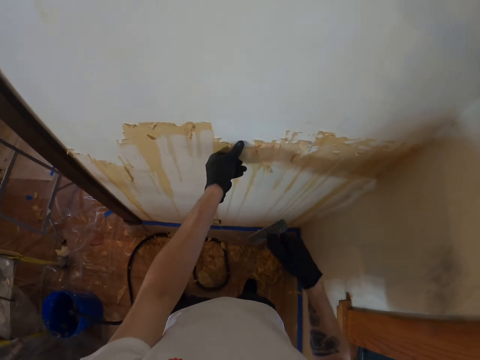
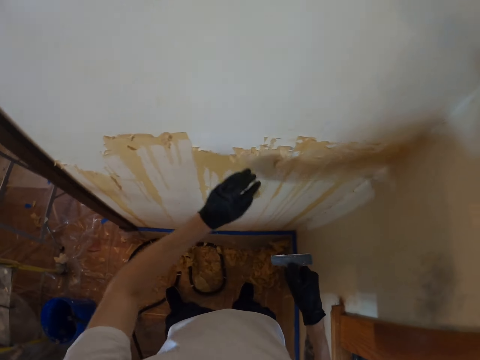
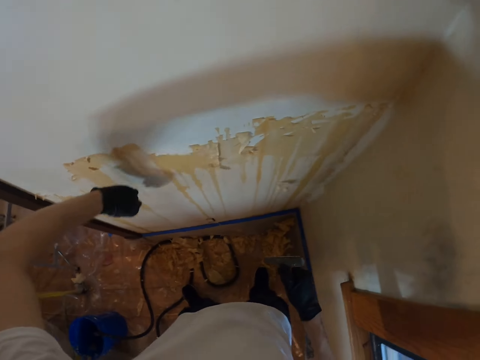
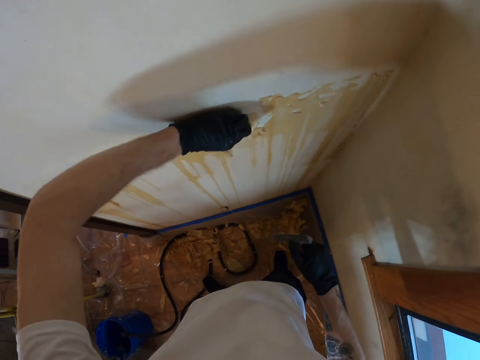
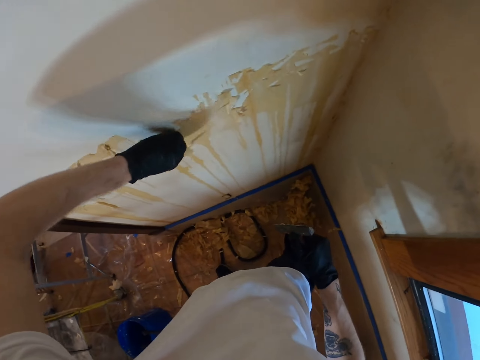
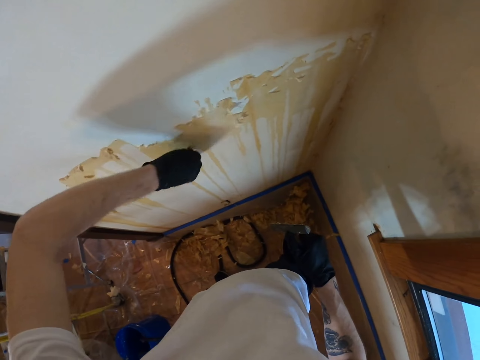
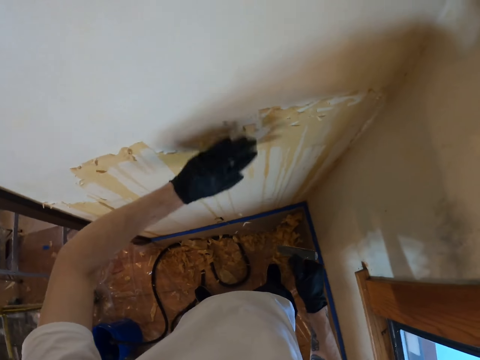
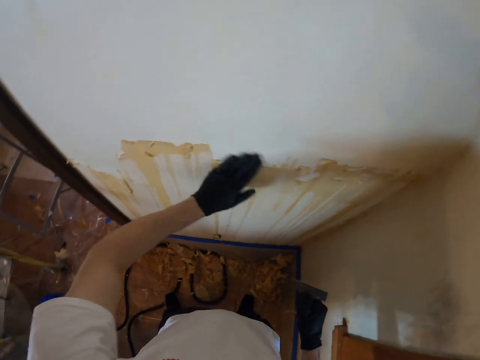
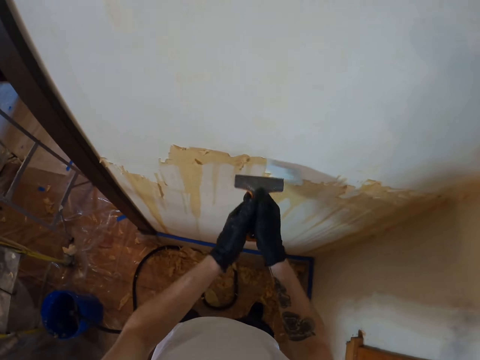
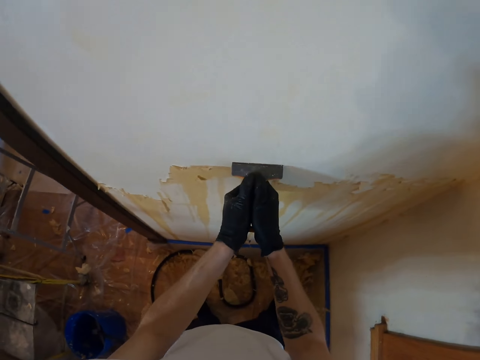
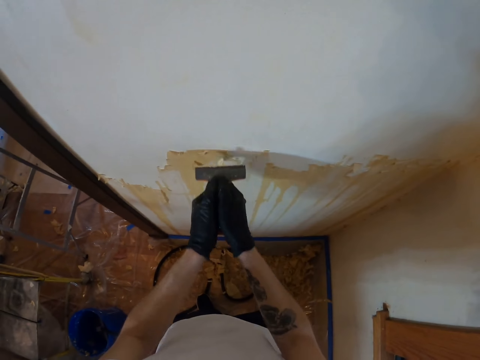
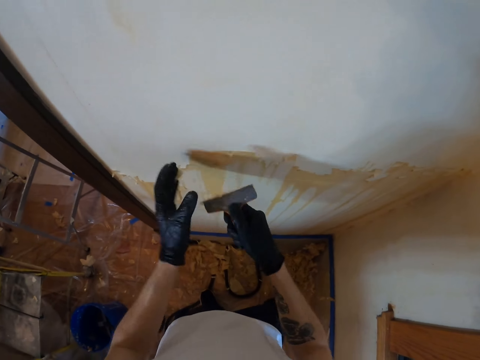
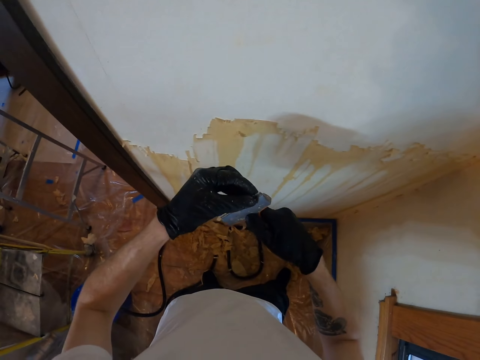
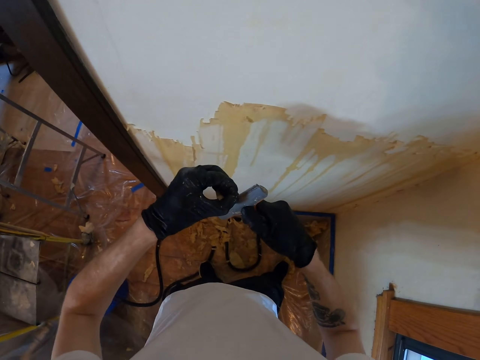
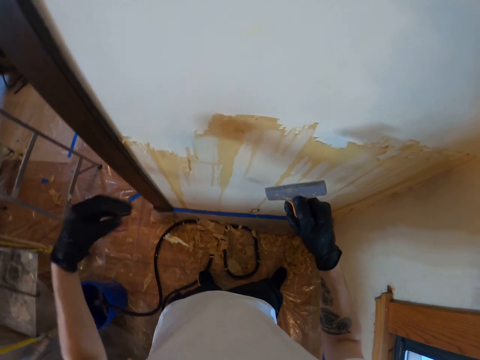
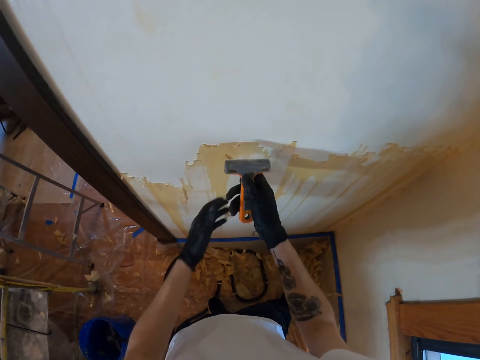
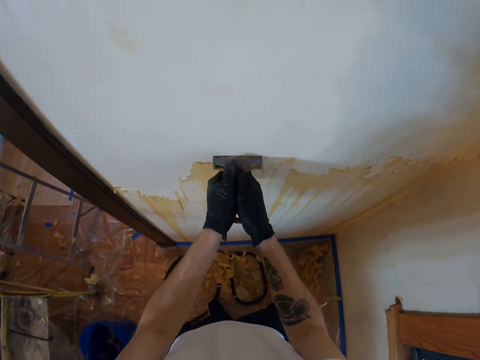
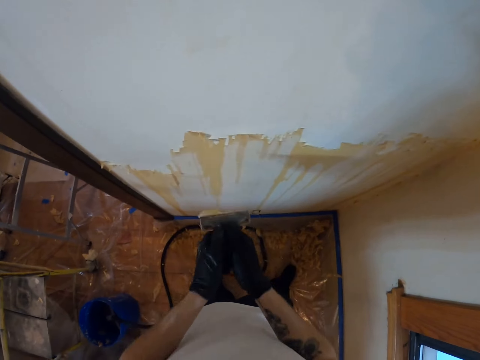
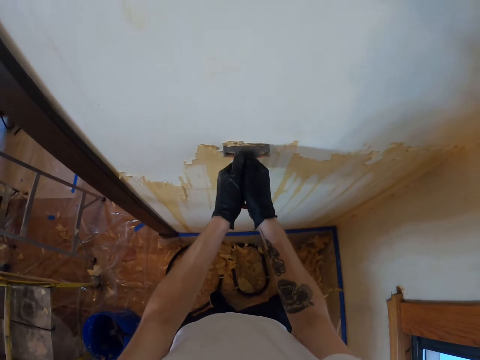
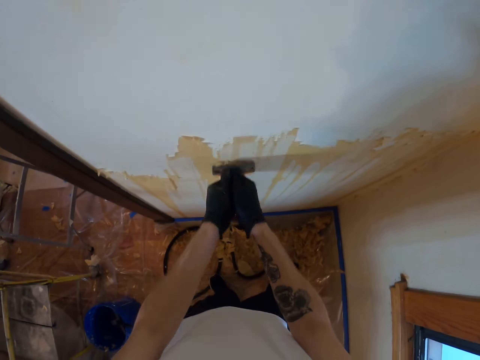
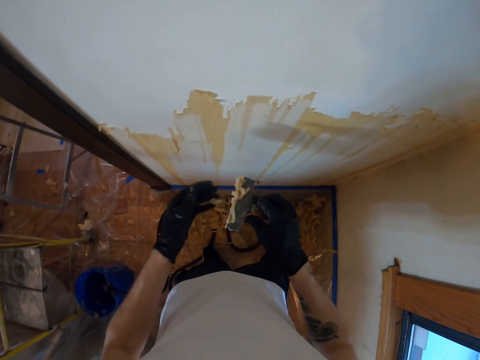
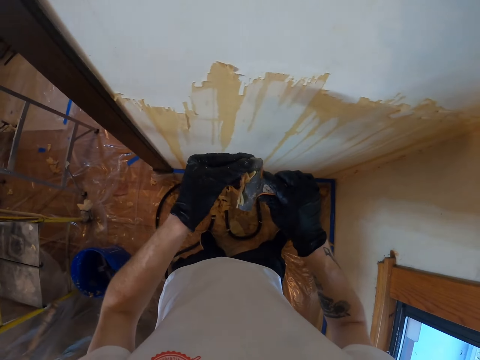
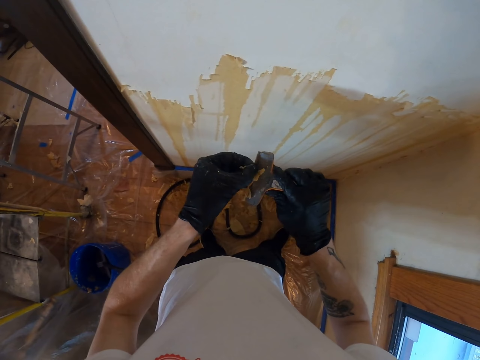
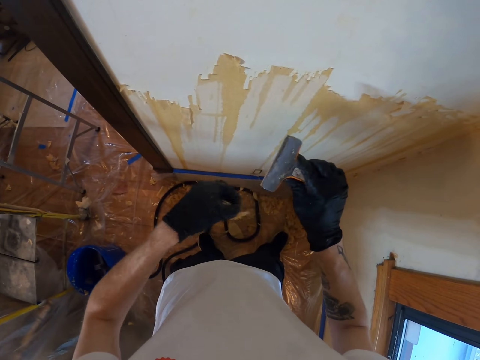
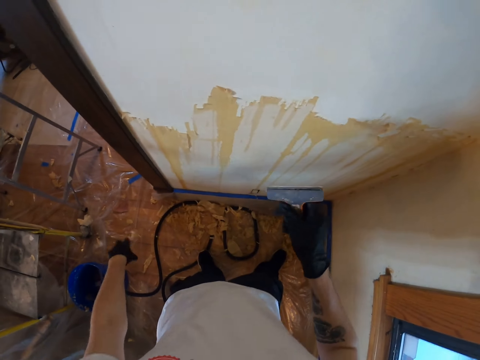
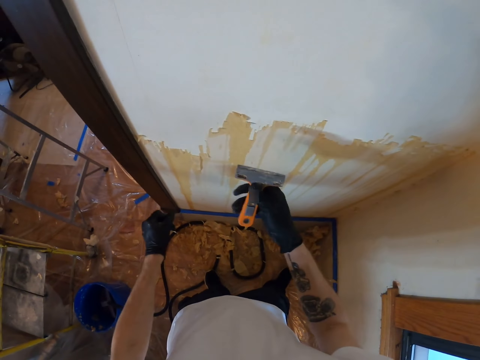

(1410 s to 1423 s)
The camera wearer removes paint with the left hand from the wall. They hold the putty knife with both hands. They remove the paint from the wall with the putty knife. They remove the paints from the putty knife with the left hand. They hold the putty knife with both hands. They remove the paint from the wall with the putty knife. They remove the paints from the putty knife with the left hand.

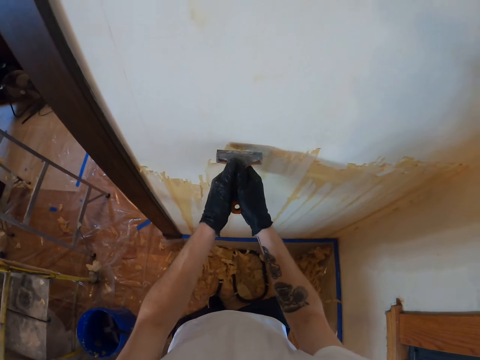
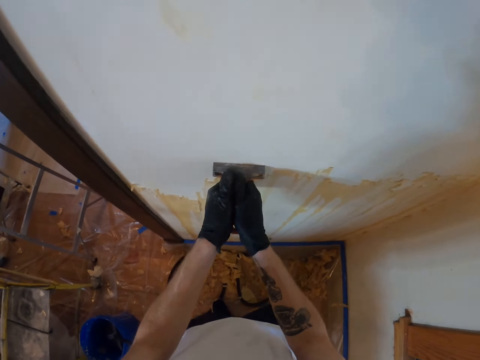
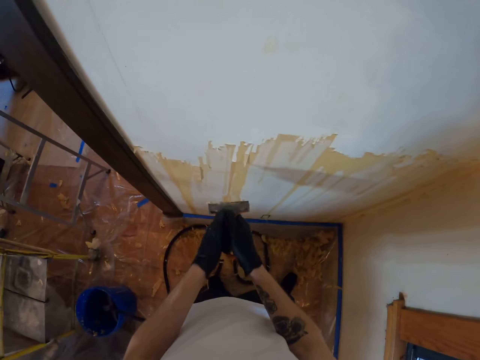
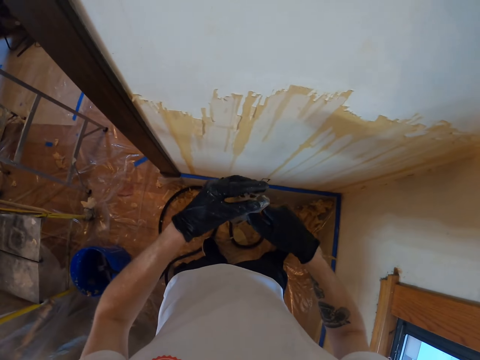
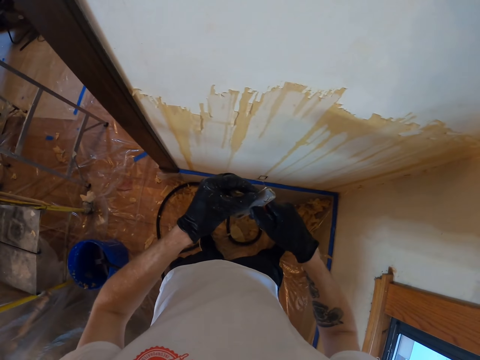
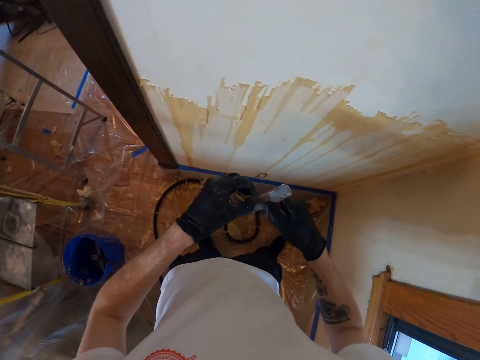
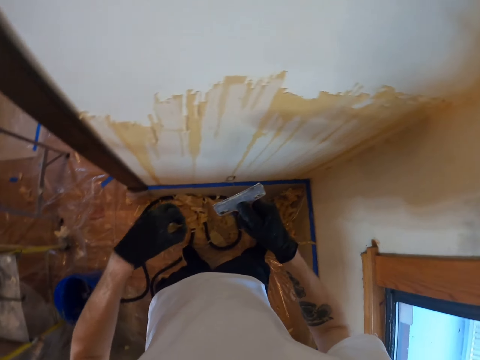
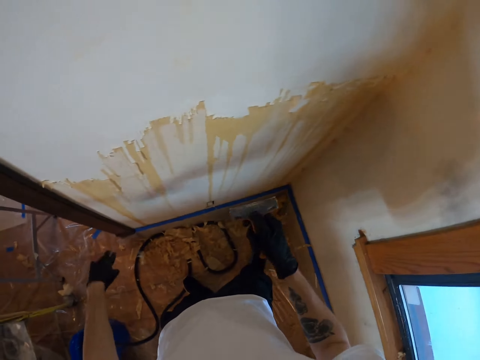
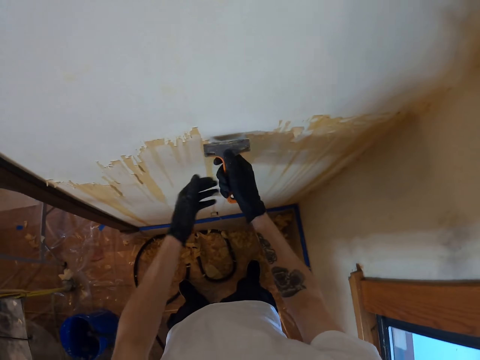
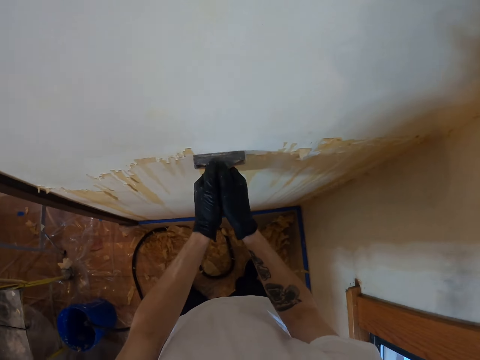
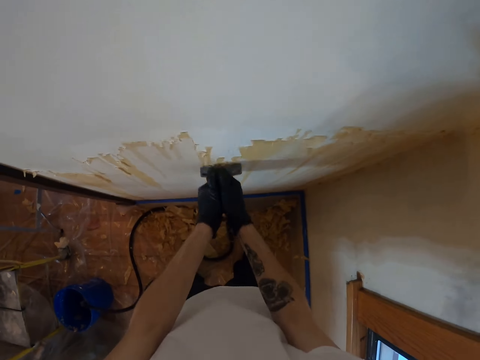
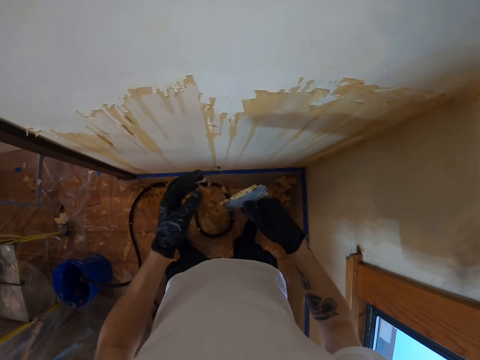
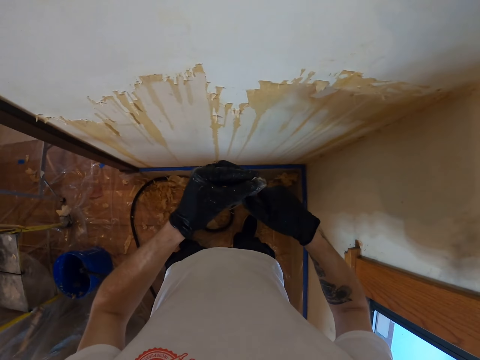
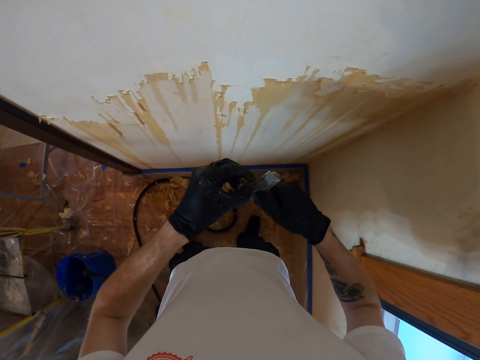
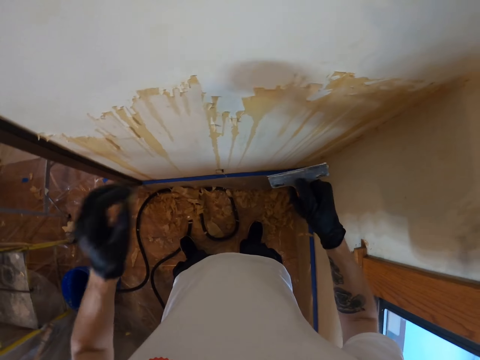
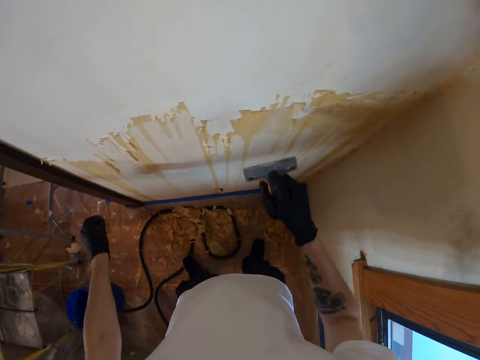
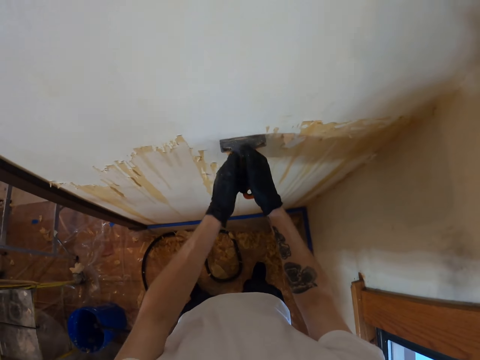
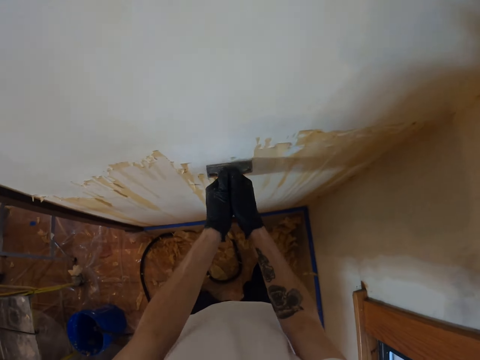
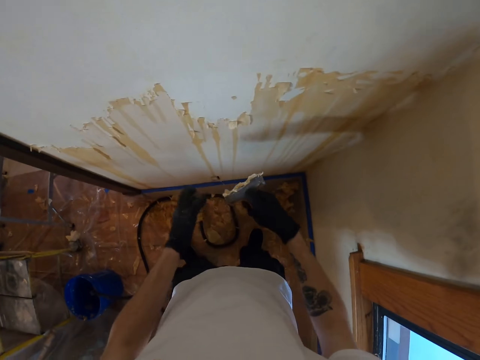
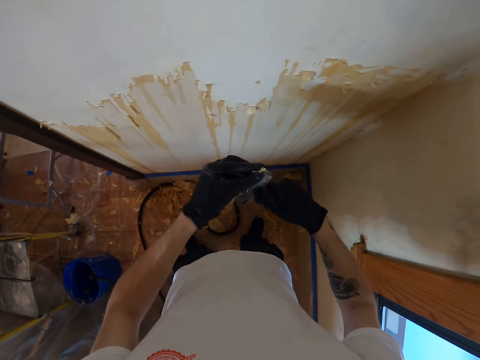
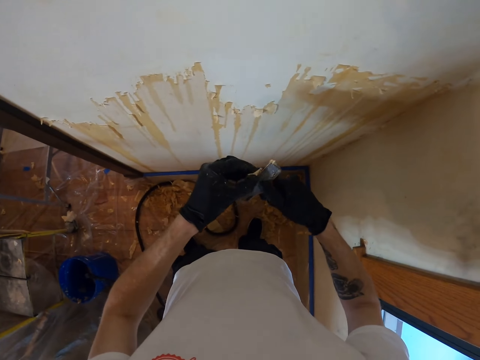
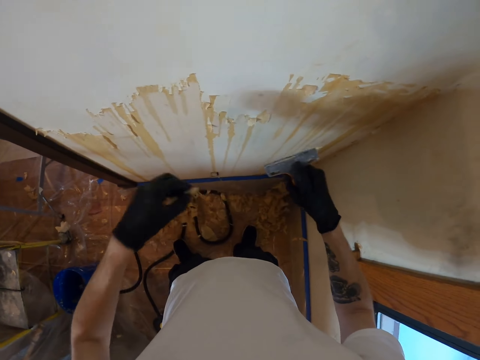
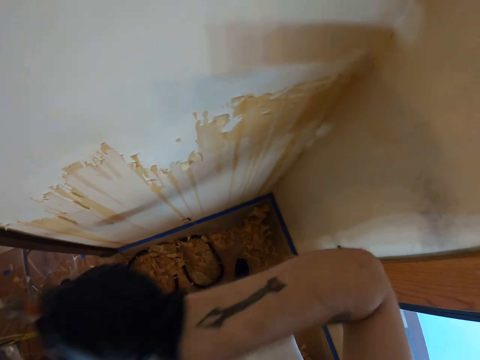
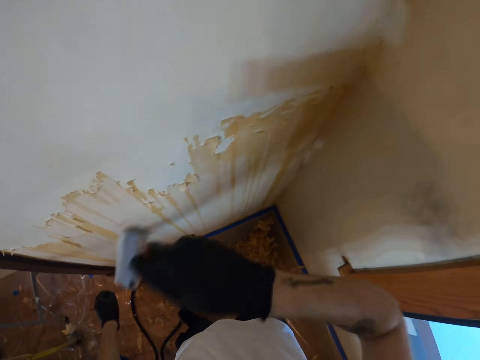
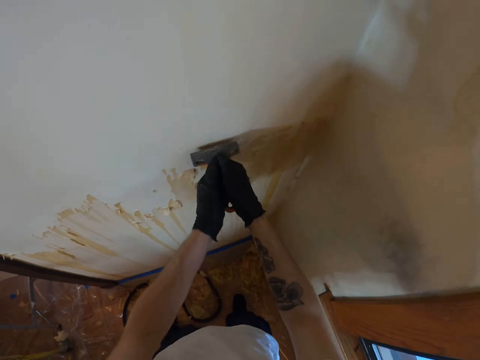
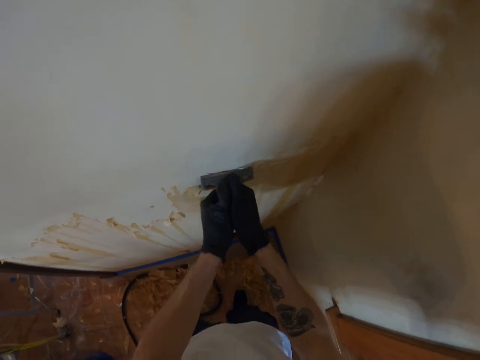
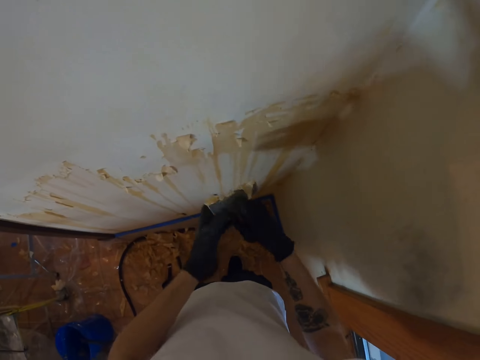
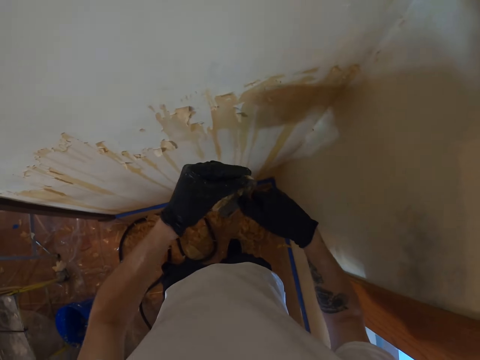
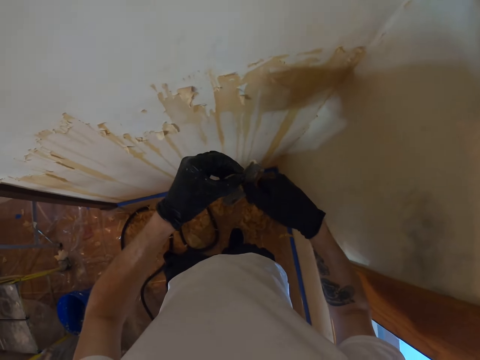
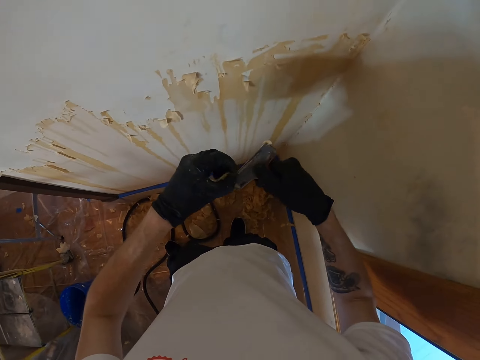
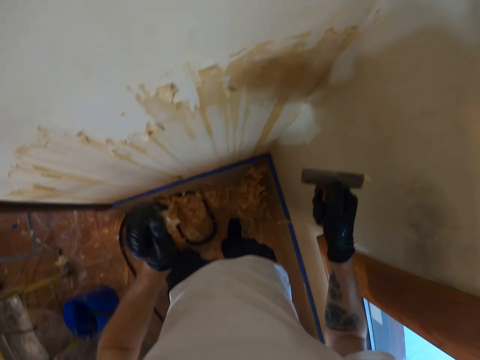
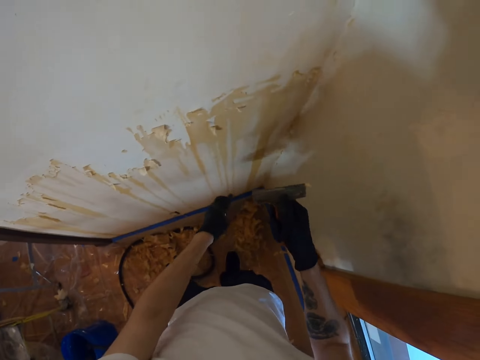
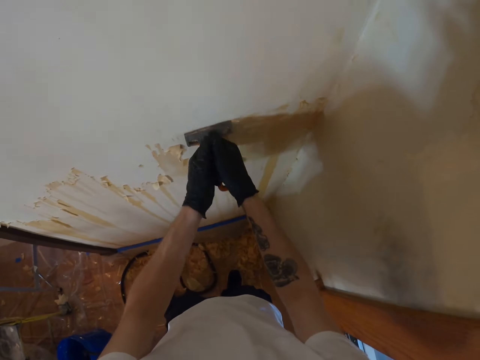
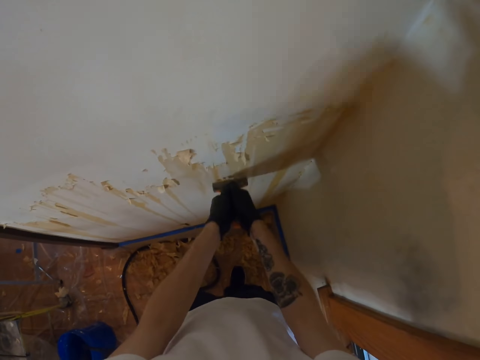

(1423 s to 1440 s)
The camera wearer holds the putty knife with both hands. They remove the paint from the wall with the putty knife. They remove the paints from the putty knife with the left hand. They hold the putty knife with both hands. They remove the paint from the wall with the putty knife. They remove the paints from the putty knife with the left hand. They hold the putty knife with both hands. They remove the paint from the wall with the putty knife. They remove the paints from the putty knife with the left hand. They drop down the paint on the floor. They hold the putty knife with both hands. They remove the paint from the wall with the putty knife. They remove the paints from the putty knife with the left hand. They drop down the paint on the floor.
